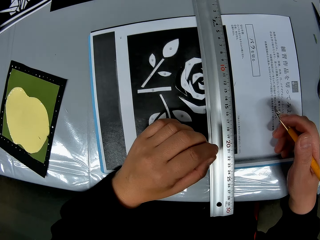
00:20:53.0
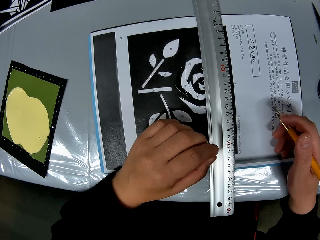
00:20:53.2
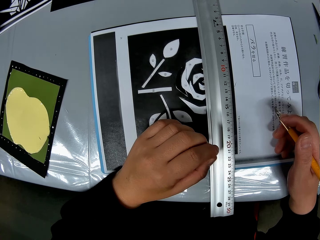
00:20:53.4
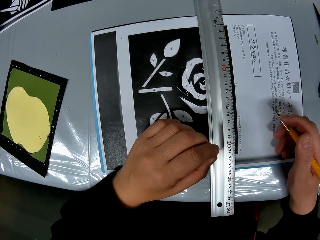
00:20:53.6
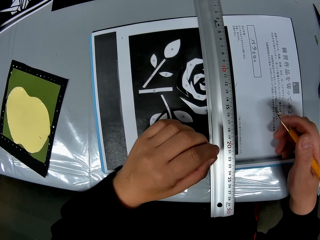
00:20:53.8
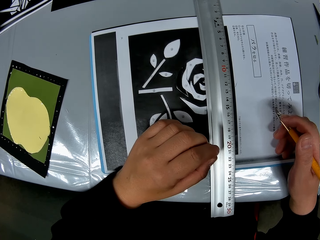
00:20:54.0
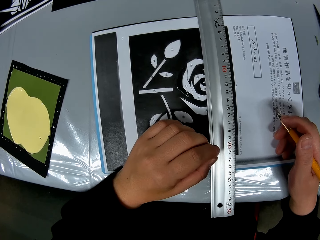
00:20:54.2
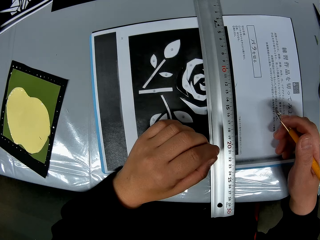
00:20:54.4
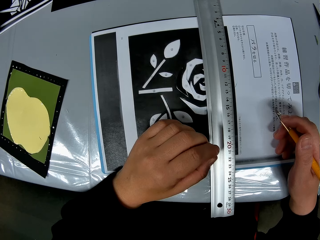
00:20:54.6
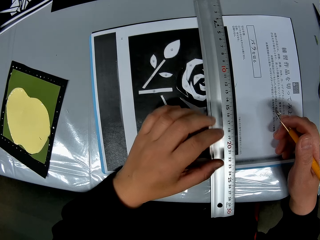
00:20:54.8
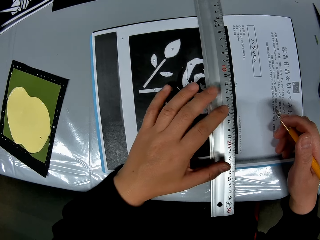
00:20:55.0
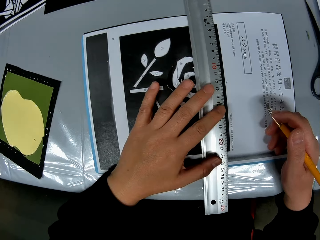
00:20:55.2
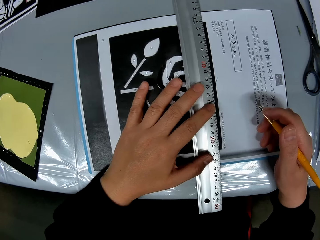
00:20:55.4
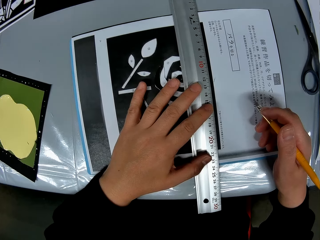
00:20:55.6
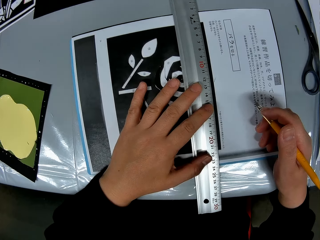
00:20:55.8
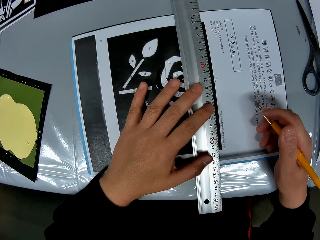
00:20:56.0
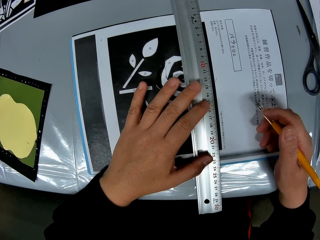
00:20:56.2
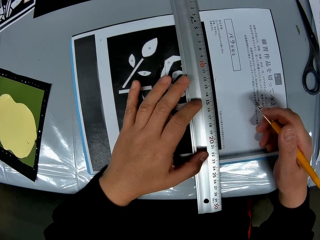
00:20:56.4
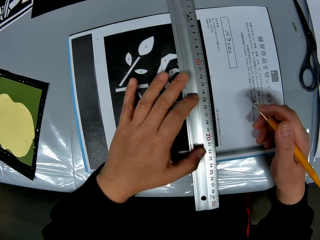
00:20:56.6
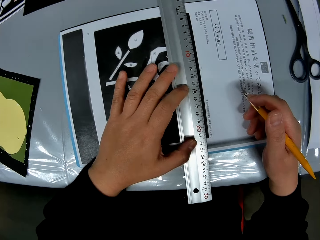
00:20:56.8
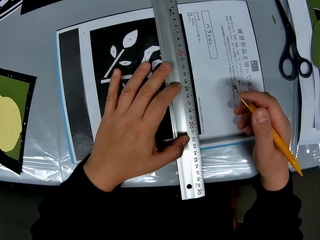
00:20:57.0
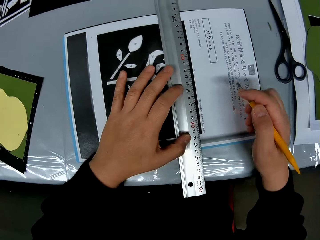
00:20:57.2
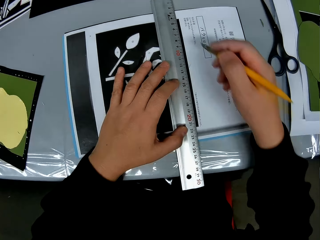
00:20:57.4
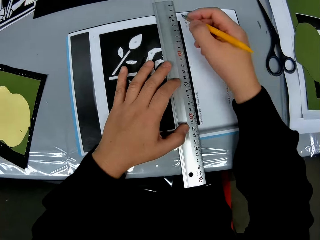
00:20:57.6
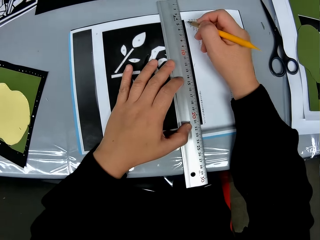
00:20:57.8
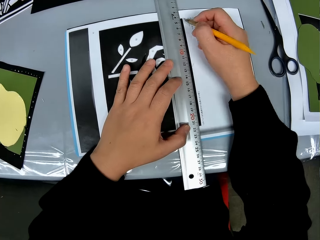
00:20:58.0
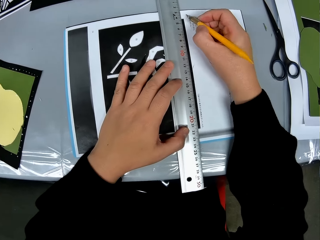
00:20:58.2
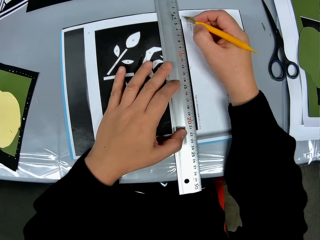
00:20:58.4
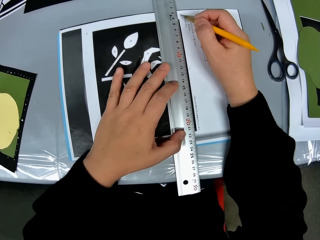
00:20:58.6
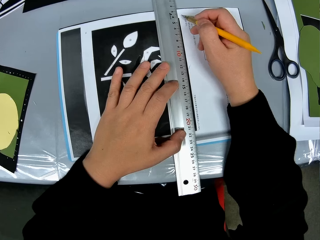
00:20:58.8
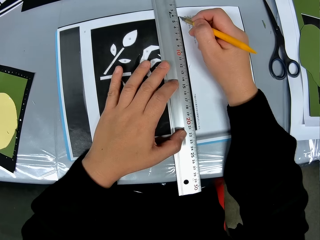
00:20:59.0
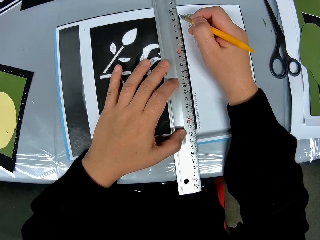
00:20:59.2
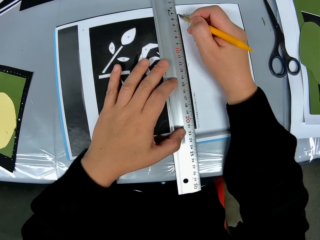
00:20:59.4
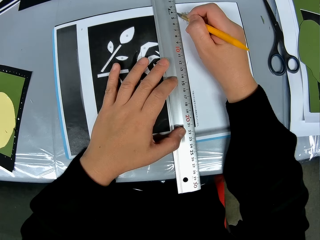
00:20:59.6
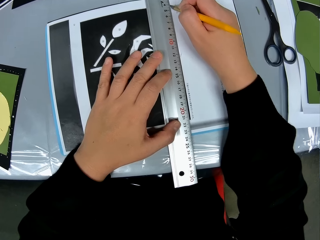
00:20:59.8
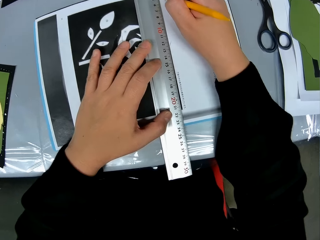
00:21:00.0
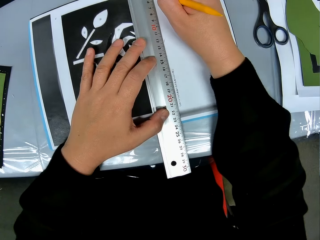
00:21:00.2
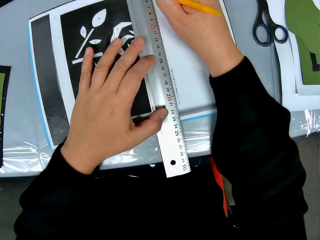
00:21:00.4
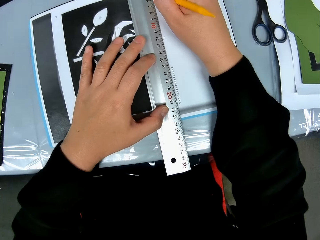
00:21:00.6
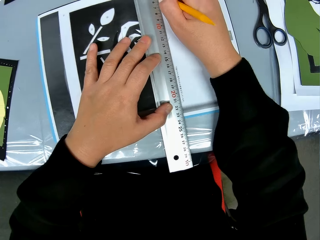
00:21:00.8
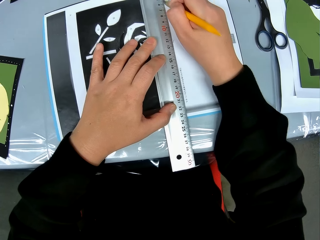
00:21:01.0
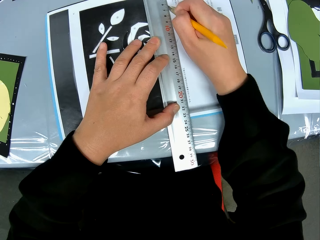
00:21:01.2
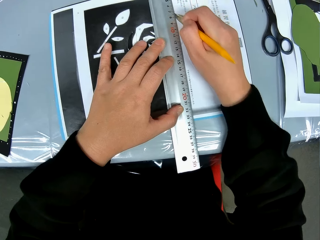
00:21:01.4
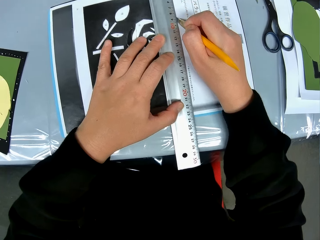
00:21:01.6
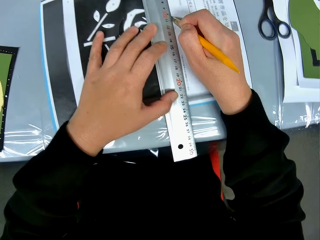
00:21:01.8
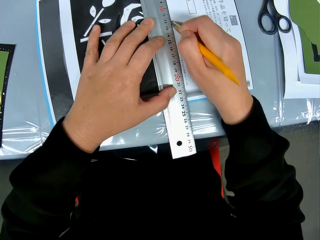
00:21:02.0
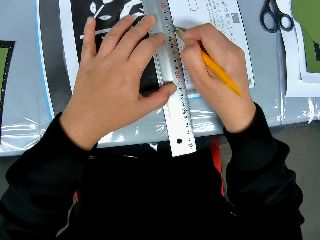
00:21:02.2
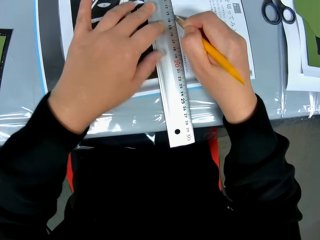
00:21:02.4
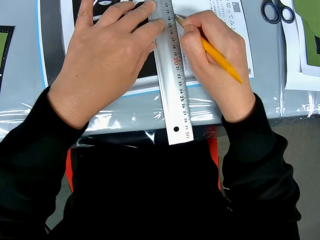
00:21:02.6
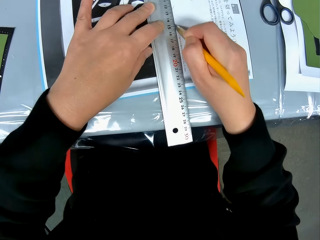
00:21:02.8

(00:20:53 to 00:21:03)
The camera wearer sets the ruler on the drawing. They draw a line with the craft knife along the side of the ruler. They cut the drawing with the cut pen.

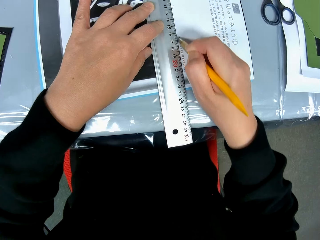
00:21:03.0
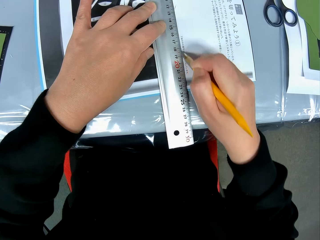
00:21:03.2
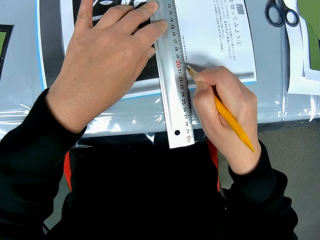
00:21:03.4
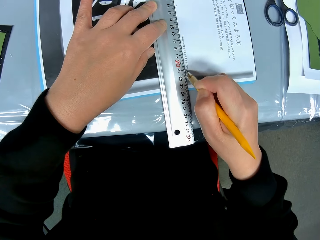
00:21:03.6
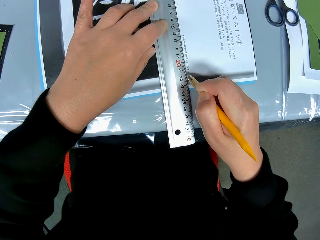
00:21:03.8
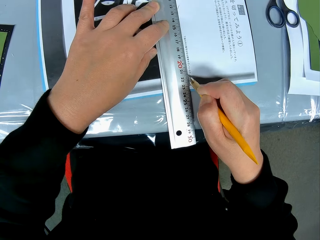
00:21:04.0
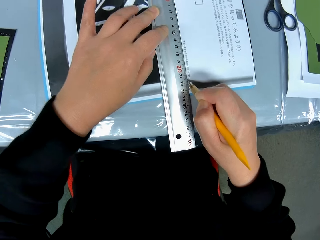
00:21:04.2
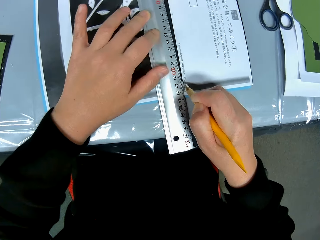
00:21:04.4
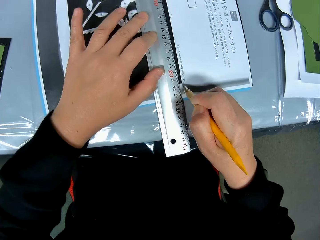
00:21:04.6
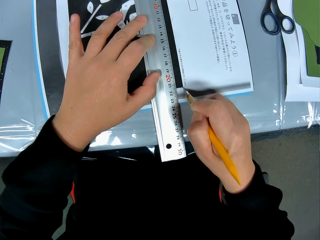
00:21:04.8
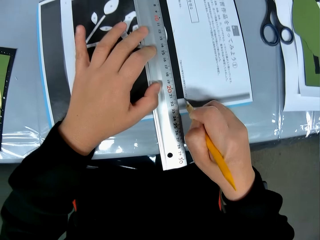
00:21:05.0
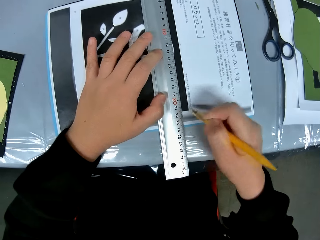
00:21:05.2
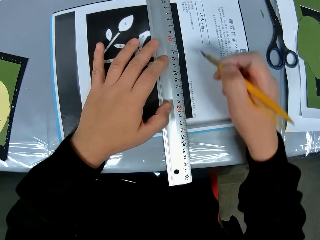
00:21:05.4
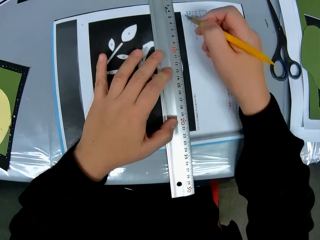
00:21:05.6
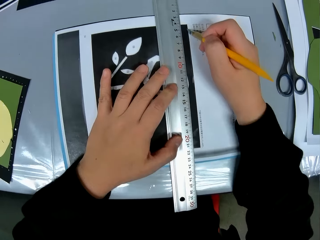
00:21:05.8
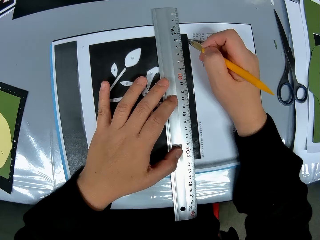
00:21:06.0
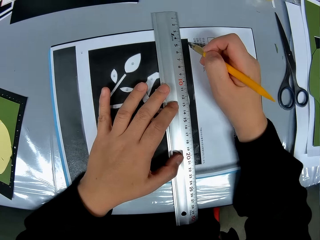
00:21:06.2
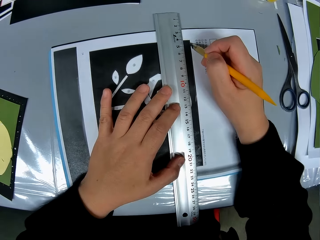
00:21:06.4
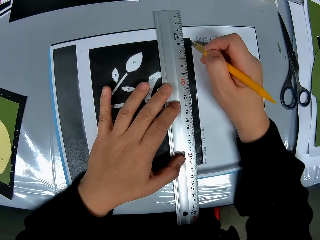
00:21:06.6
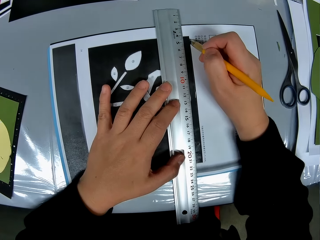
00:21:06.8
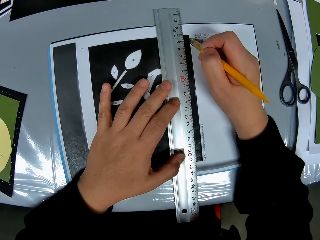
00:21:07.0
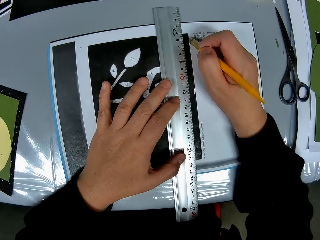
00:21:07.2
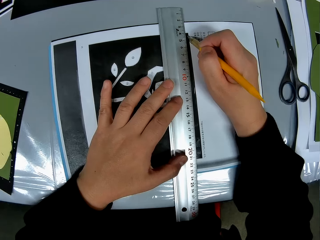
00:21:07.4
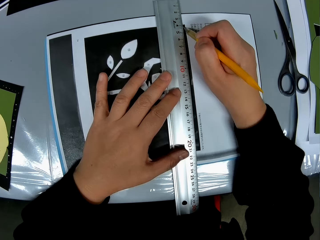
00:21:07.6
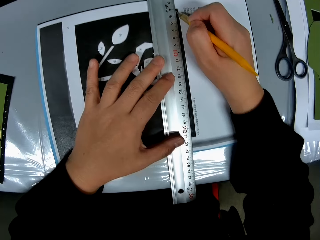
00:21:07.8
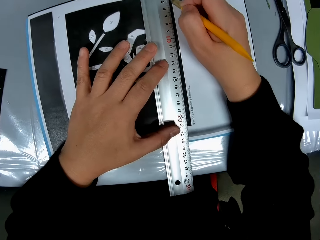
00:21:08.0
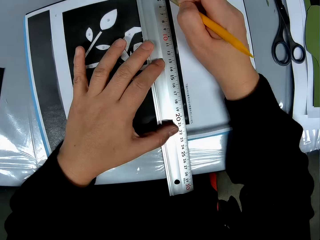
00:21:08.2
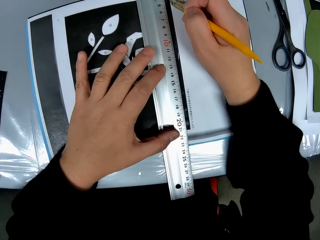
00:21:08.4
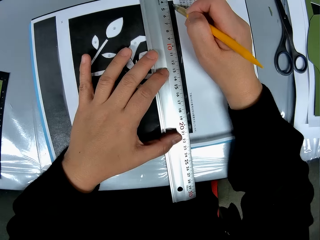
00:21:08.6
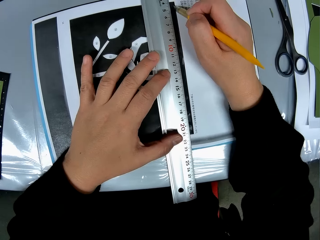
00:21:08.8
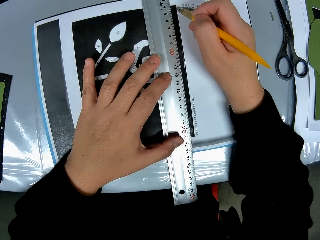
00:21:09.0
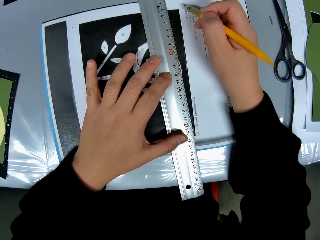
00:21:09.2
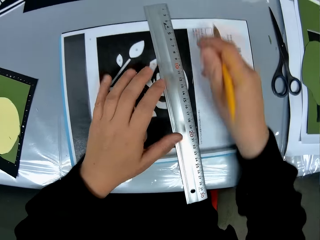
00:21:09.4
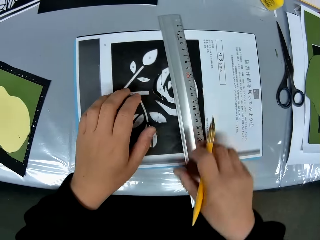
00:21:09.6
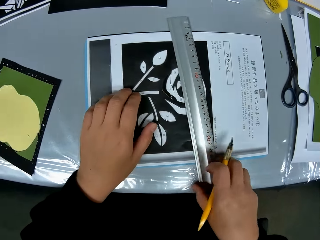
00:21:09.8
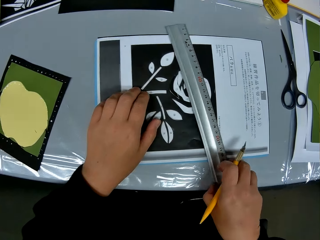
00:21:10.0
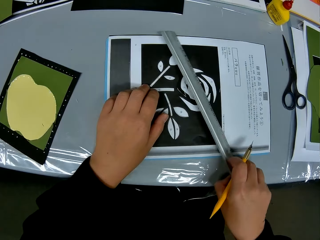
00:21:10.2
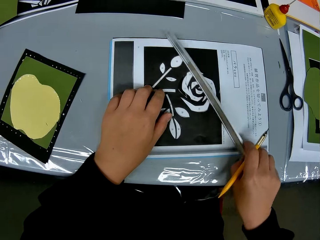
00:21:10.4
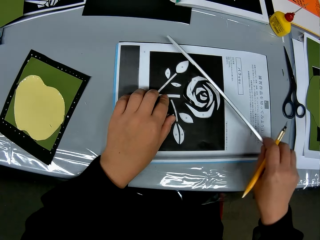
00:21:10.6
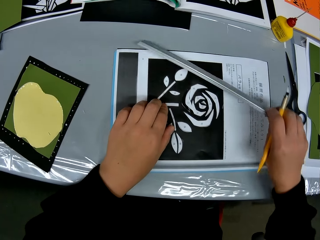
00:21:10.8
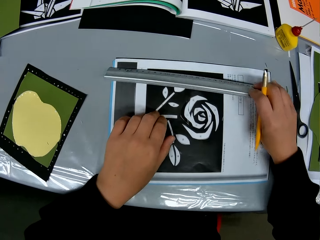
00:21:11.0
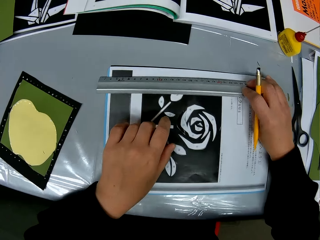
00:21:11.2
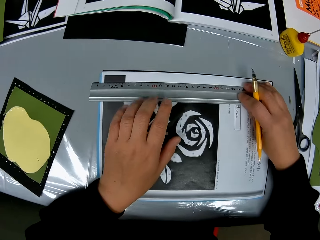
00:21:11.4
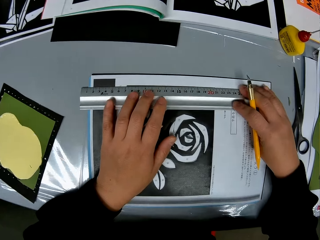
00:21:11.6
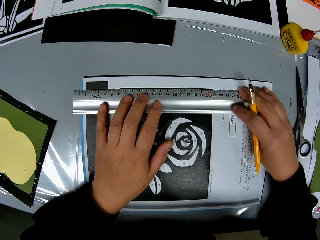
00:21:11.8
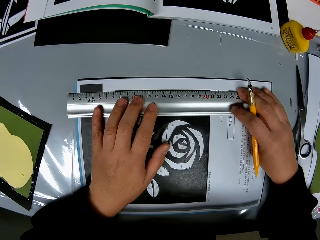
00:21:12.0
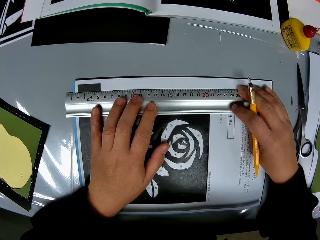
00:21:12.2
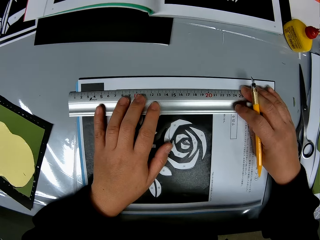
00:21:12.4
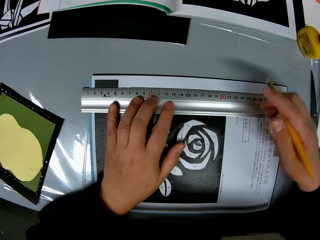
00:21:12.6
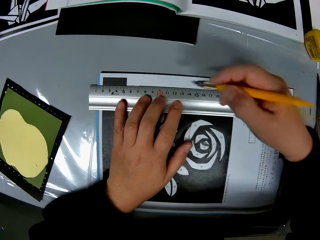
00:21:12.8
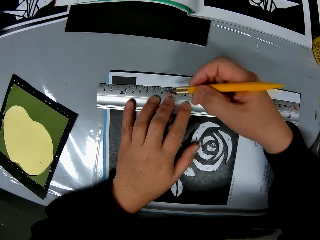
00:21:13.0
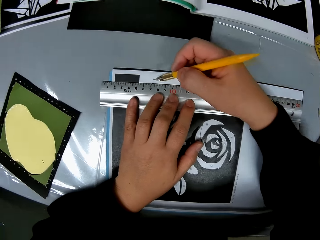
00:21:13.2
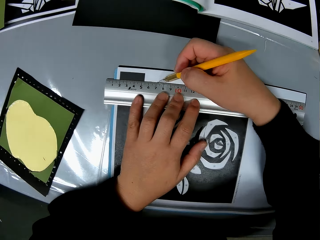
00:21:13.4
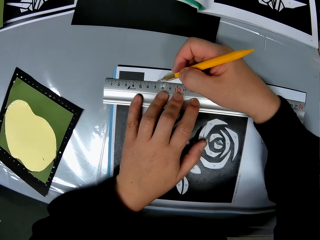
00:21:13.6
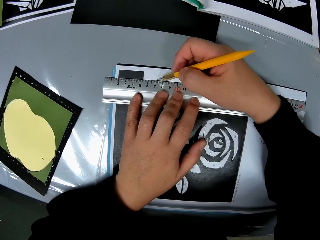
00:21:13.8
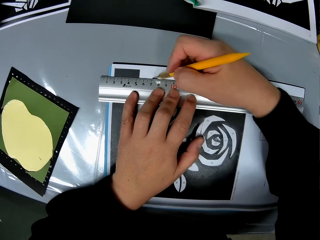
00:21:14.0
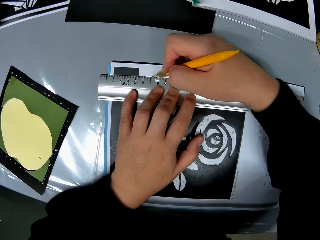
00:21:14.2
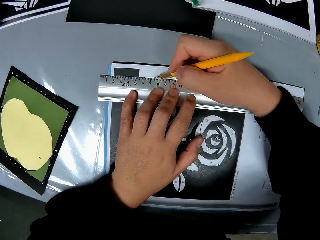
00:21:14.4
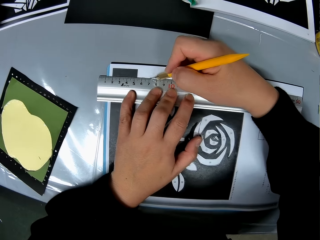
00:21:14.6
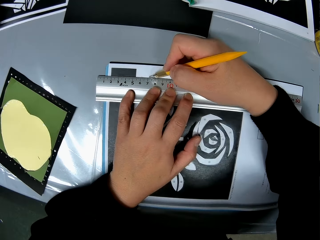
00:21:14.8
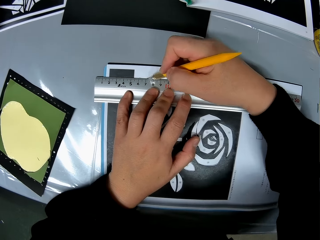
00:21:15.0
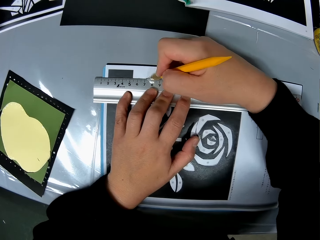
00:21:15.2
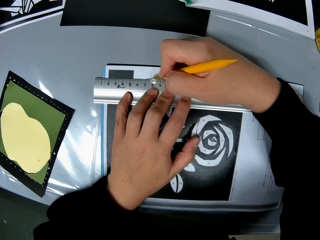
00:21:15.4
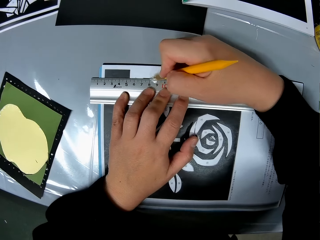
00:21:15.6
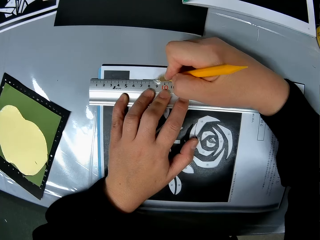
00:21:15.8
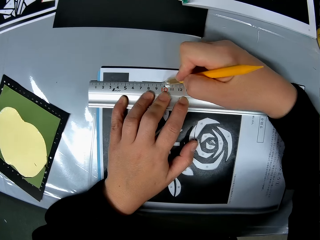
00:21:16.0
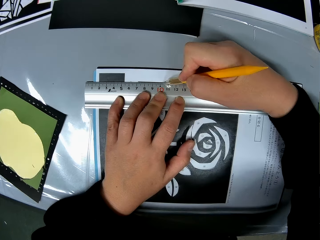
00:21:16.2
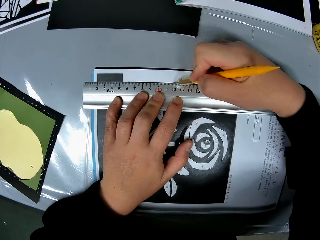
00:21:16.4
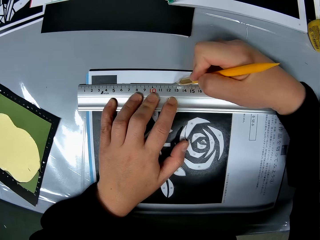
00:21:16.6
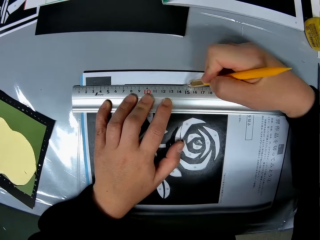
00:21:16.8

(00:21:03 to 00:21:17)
The camera wearer sets the ruler on the drawing again. They touch the paper with the drawing on it with the craft knife. They set the ruler on another side of the drawing on the paper. They measure the drawing with the ruler. They draw a line with the craft knife along the side of the ruler. They cut the drawing with the cut pen.
